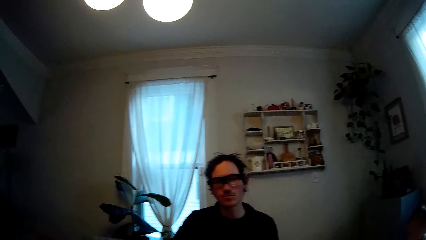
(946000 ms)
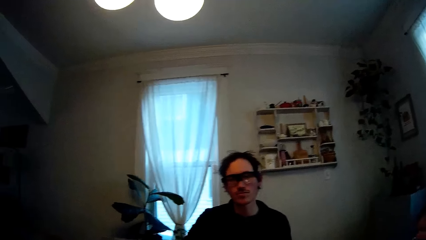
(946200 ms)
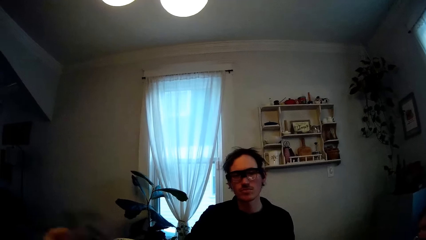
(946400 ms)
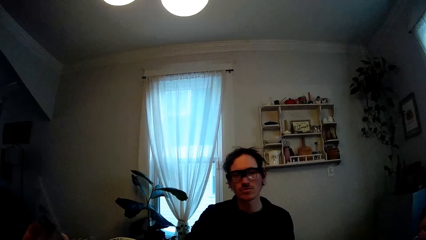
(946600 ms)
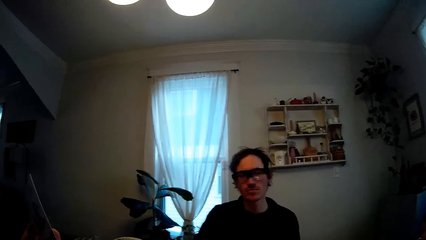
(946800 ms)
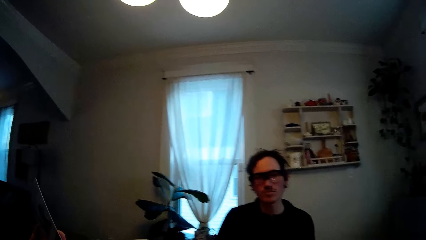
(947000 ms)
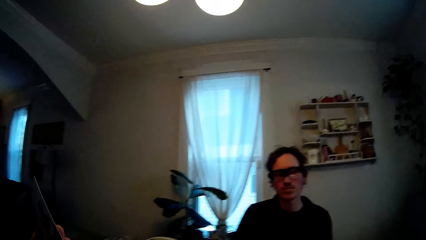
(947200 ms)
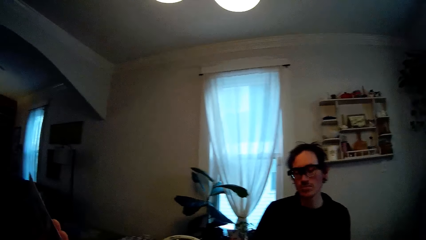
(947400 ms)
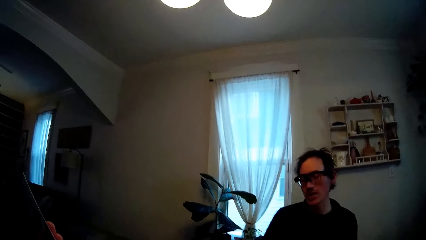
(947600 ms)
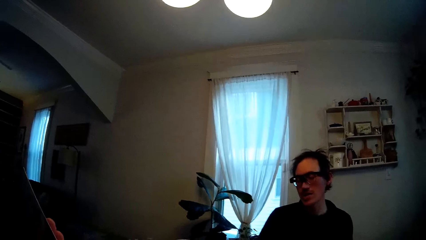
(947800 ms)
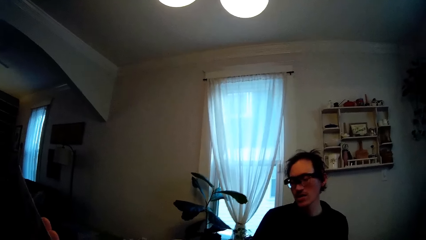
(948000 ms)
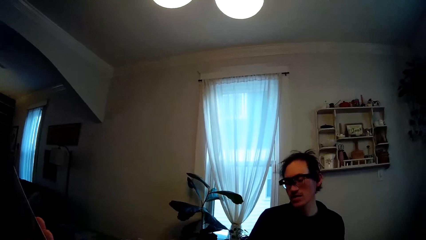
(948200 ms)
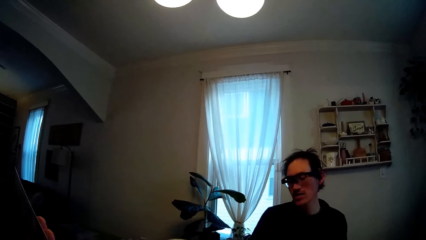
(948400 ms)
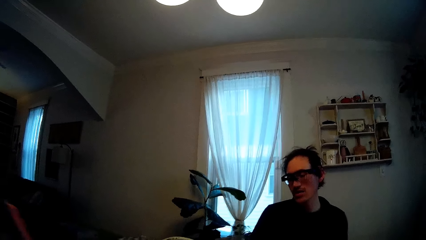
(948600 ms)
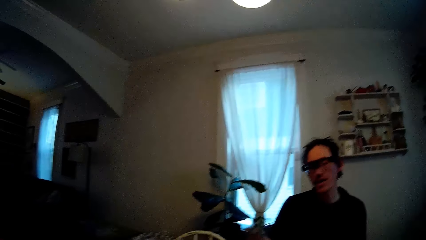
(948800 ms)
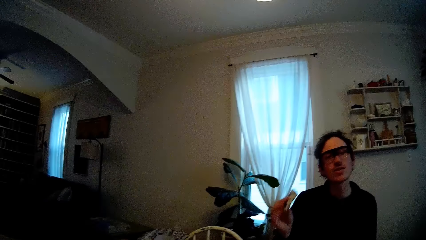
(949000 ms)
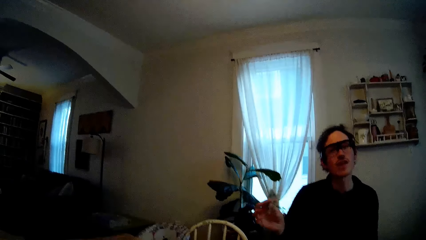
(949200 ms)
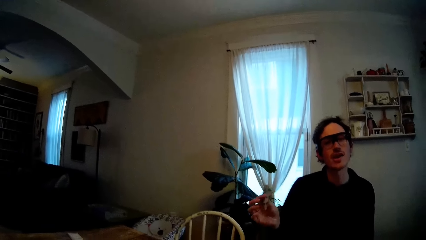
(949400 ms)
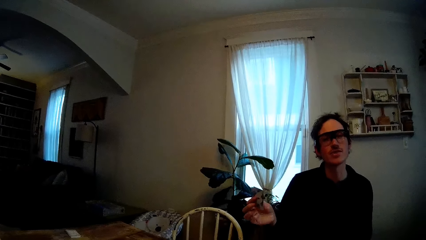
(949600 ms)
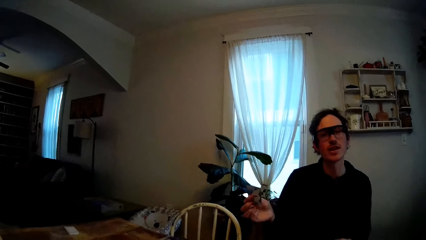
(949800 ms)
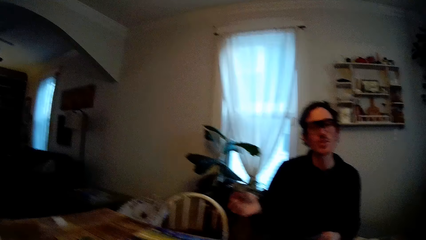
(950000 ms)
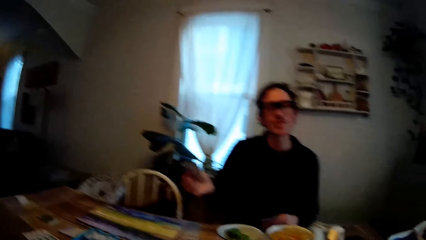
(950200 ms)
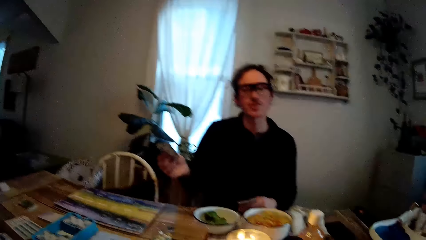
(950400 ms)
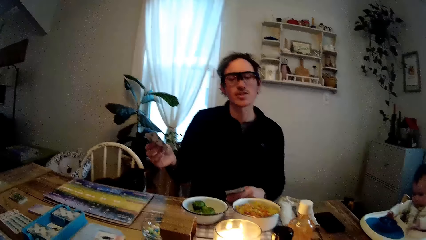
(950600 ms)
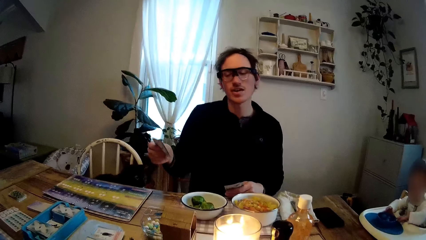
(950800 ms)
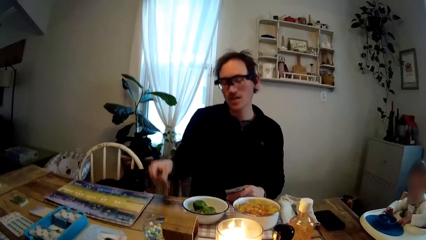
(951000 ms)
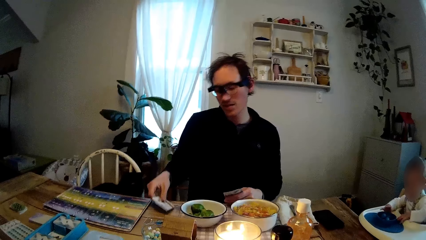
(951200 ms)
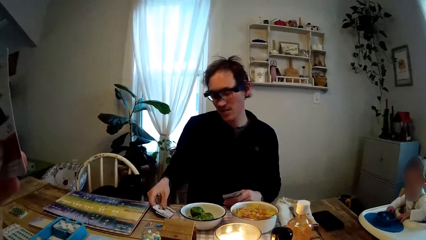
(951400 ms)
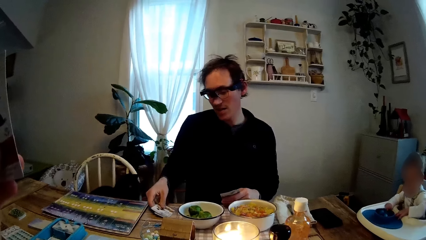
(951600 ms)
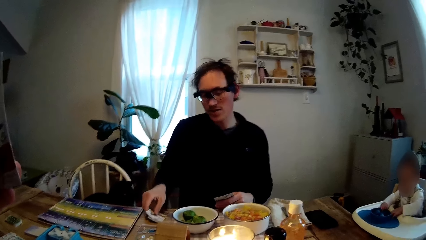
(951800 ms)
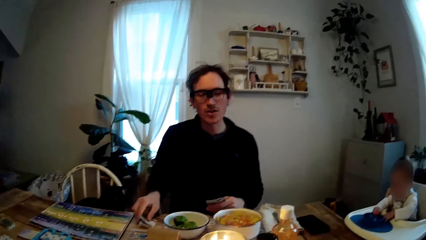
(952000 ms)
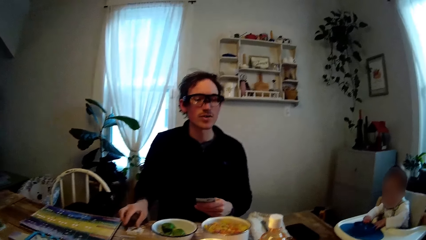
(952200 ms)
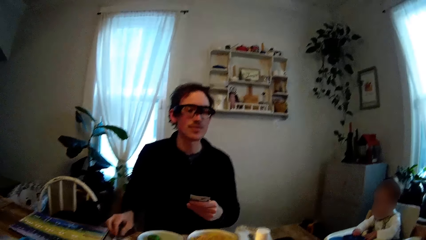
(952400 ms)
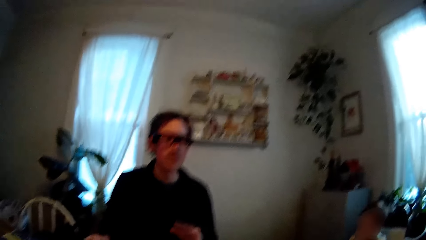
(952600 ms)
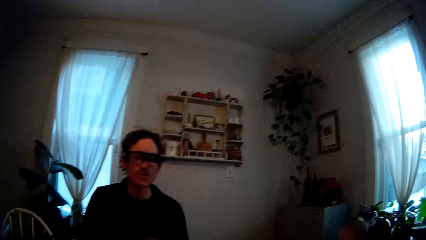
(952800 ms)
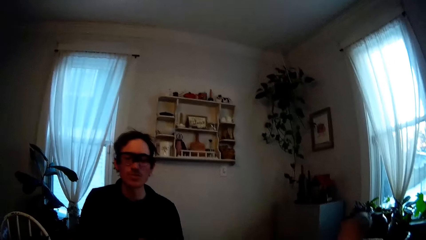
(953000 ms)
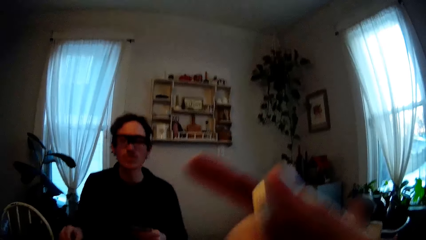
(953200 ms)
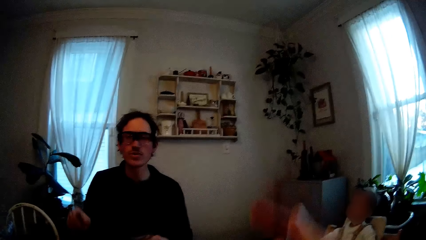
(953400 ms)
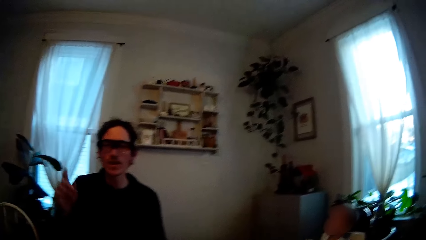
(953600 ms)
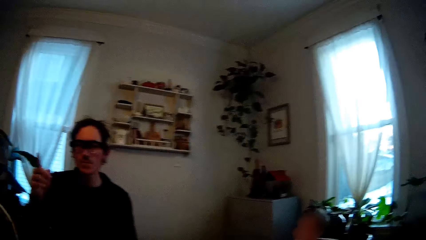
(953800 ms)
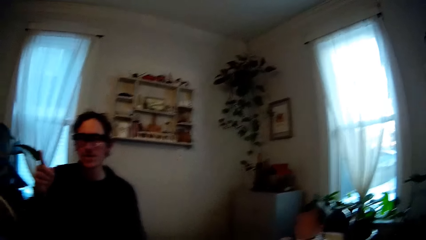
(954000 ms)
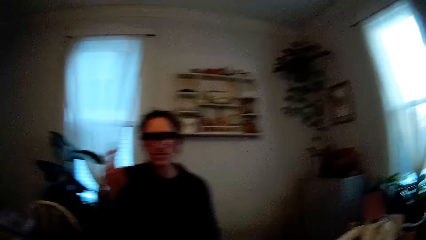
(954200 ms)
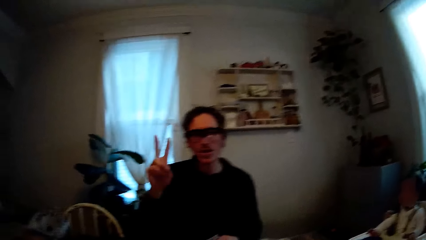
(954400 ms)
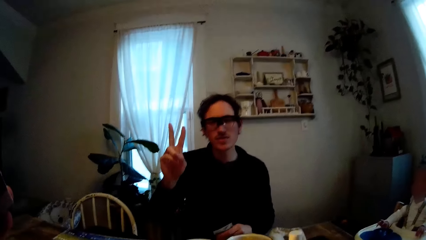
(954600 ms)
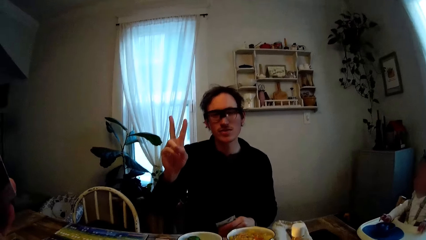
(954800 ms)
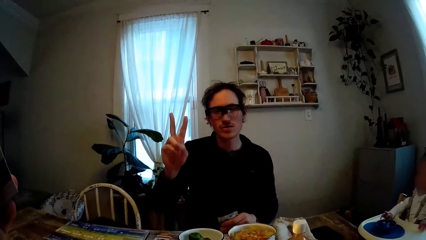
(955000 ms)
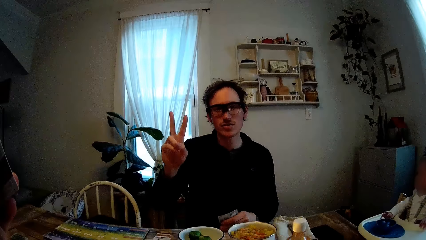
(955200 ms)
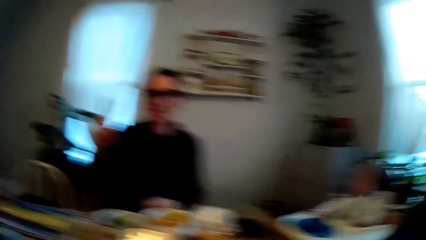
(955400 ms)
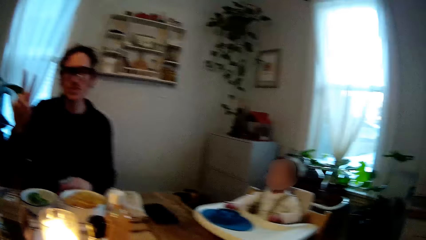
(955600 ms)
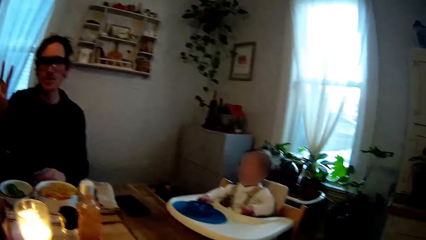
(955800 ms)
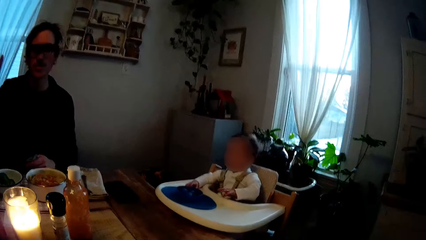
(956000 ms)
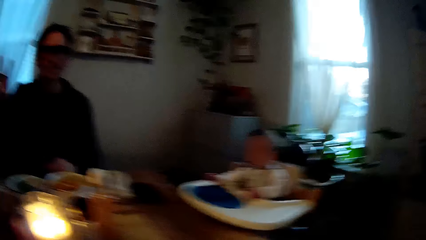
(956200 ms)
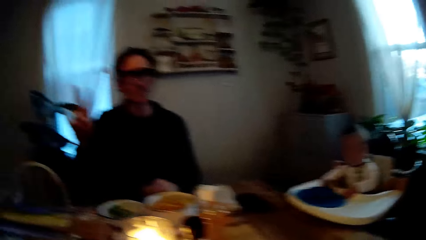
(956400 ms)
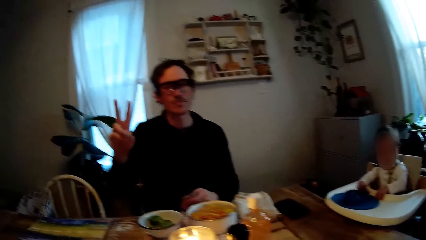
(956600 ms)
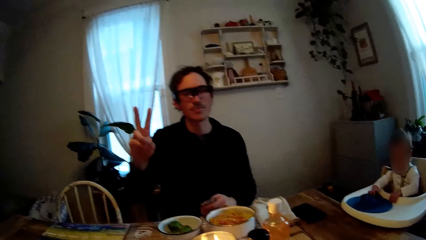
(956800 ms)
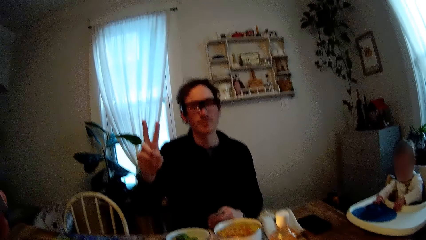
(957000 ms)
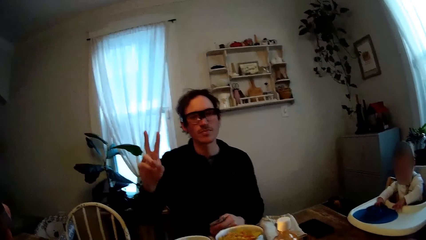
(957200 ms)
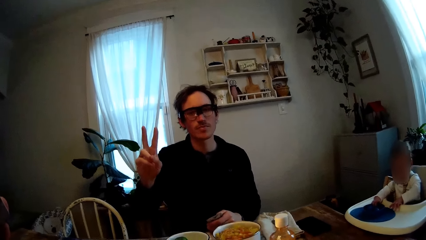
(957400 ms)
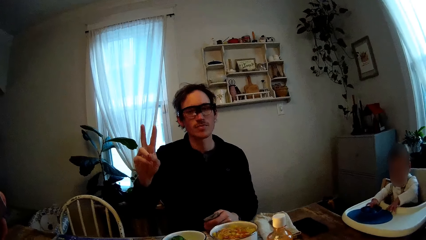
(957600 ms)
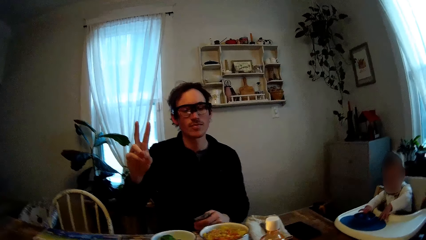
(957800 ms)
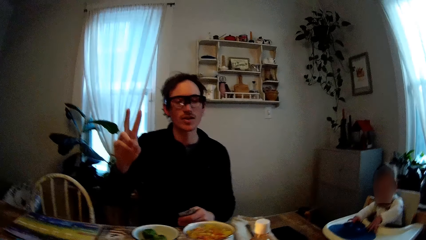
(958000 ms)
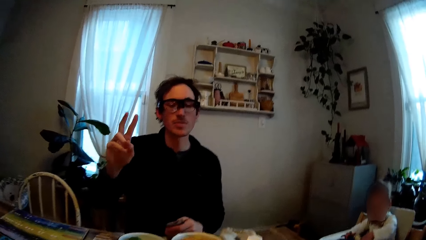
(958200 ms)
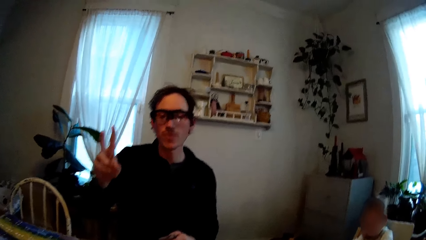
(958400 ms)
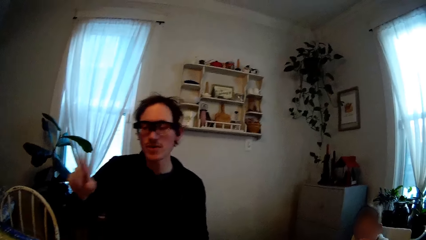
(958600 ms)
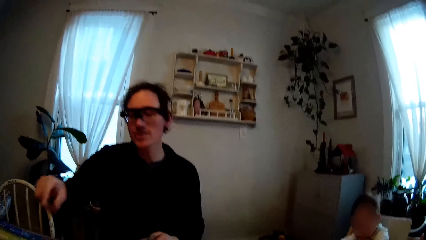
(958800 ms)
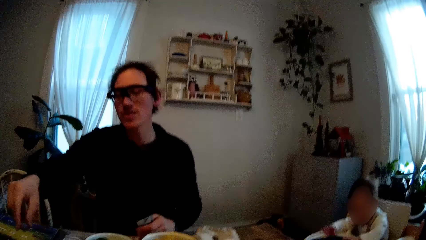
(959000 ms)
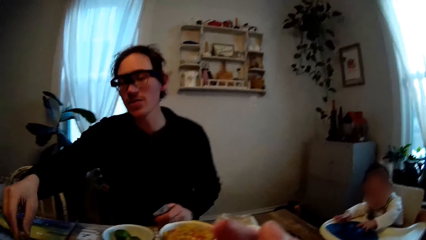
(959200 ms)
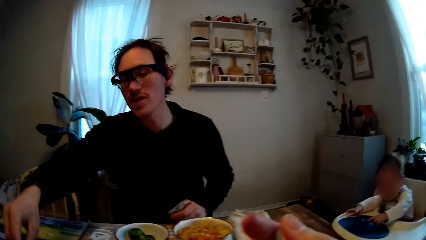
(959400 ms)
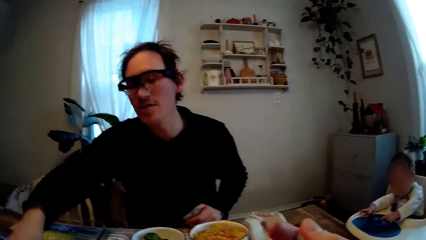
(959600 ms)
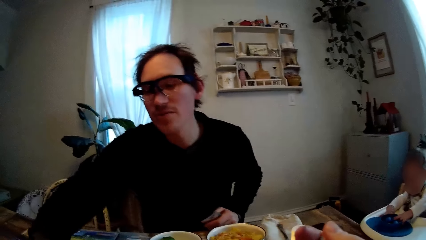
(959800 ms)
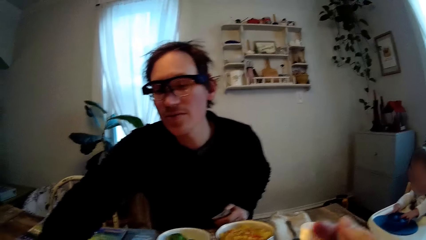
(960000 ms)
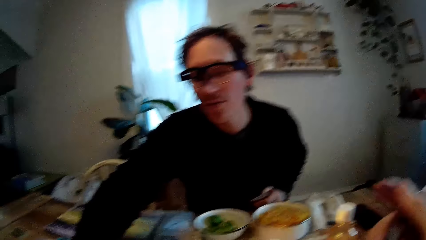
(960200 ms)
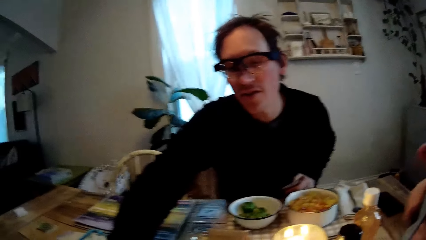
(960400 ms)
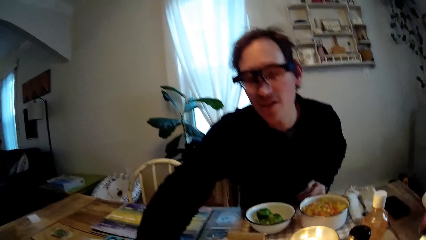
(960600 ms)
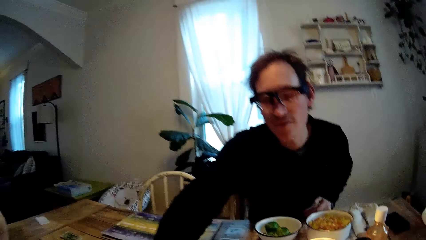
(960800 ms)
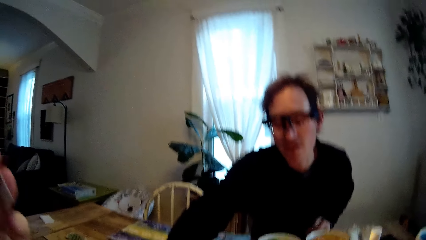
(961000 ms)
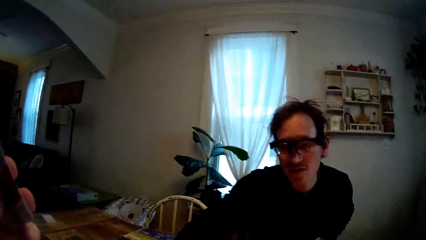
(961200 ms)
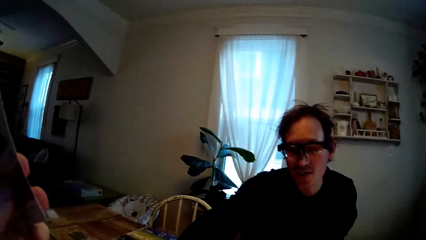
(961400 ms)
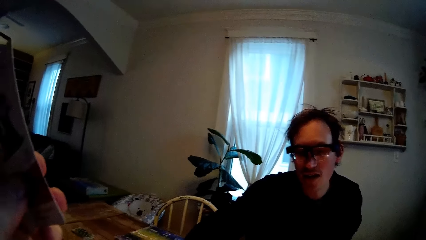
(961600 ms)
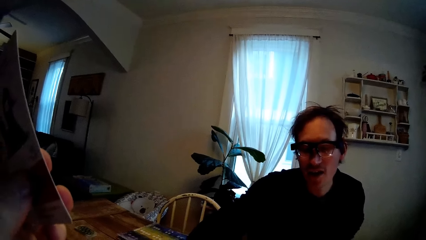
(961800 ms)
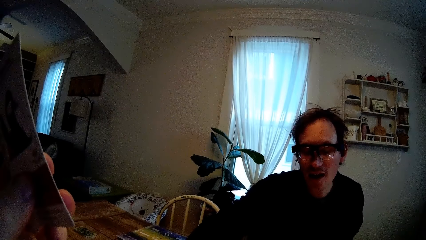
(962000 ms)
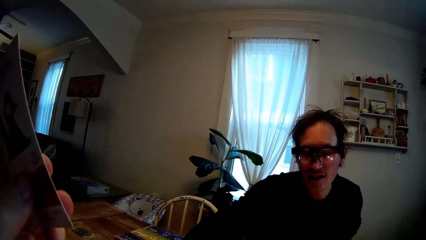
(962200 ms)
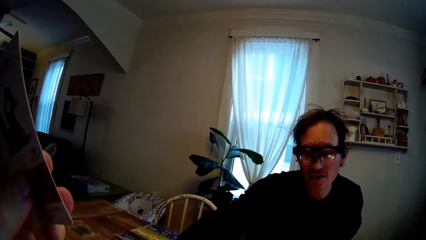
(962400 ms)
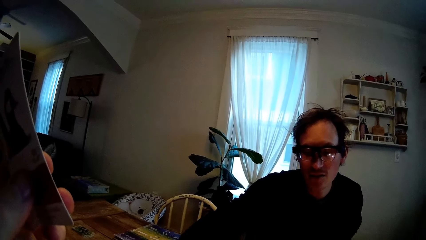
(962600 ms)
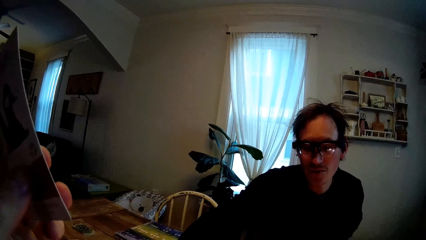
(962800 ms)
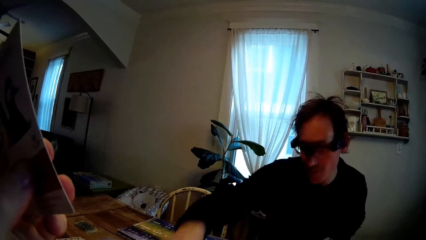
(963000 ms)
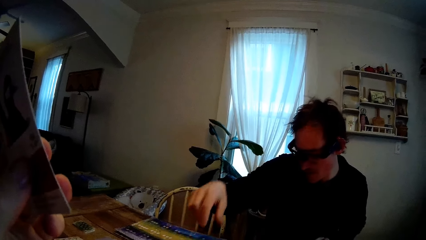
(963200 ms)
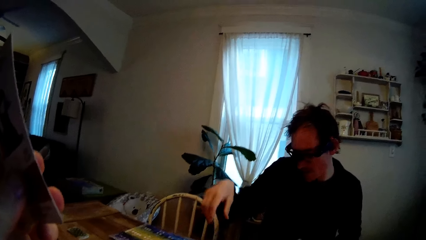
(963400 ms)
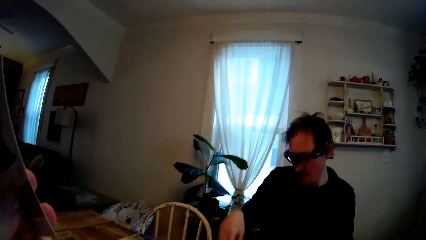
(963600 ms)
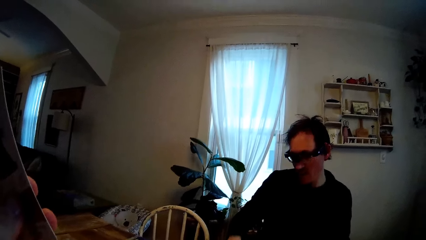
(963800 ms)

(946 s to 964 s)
The man holds up some playing cards with his right hand. The man places the playing cards in his right hand on the dining table. The camera wearer puts a fork-load of scrambled egg in her mouth. The man gesticulates with his right hand. The man stretches his right hand across the dining table. The camera wearer holds a card in her left hand.
